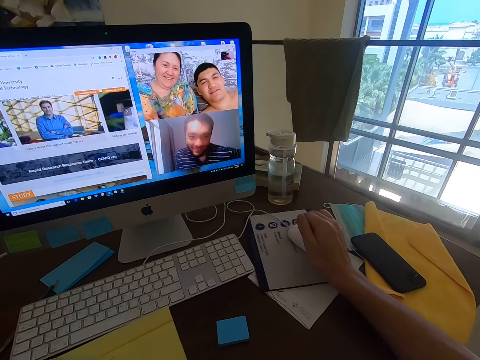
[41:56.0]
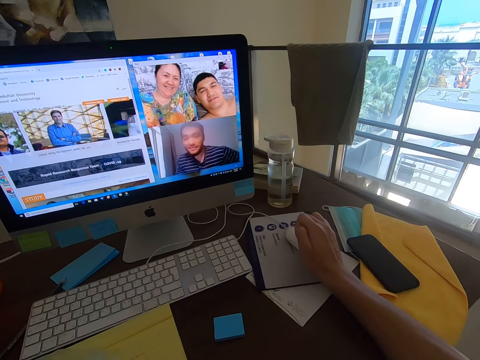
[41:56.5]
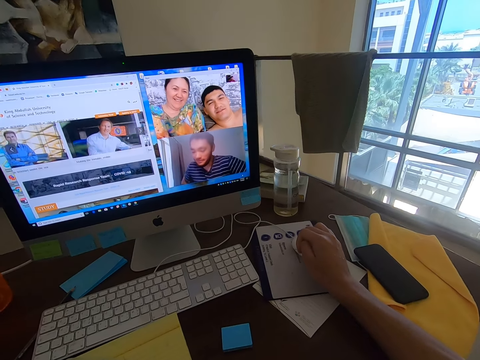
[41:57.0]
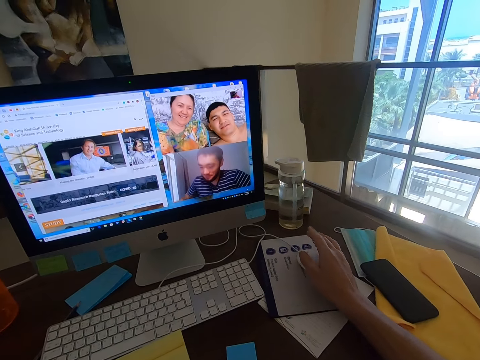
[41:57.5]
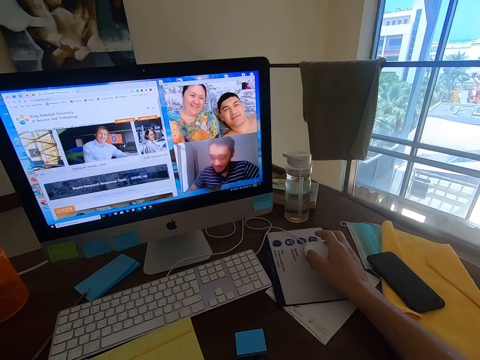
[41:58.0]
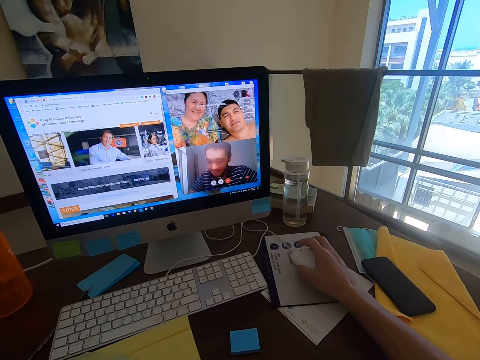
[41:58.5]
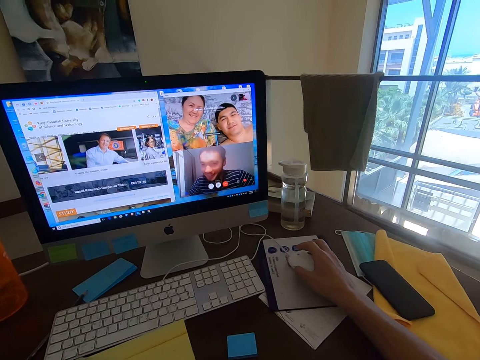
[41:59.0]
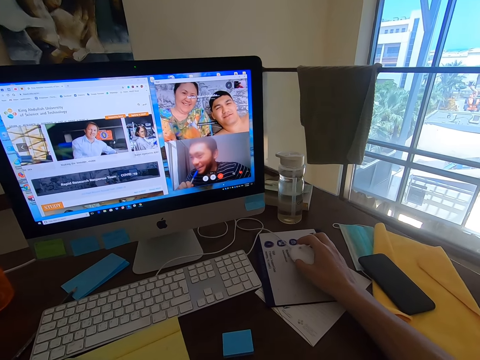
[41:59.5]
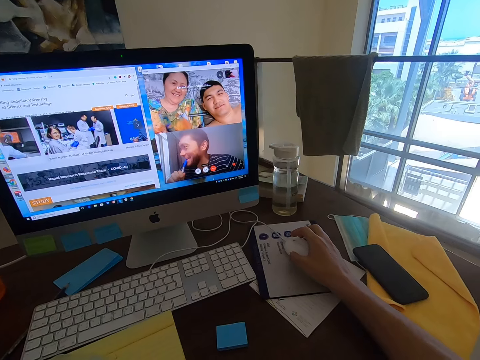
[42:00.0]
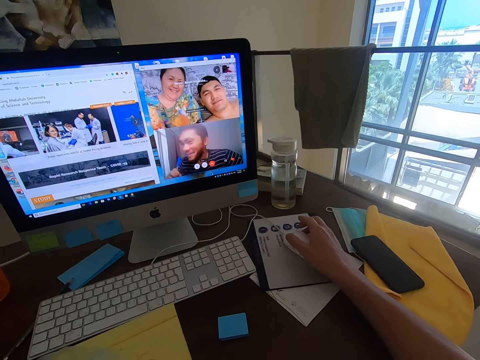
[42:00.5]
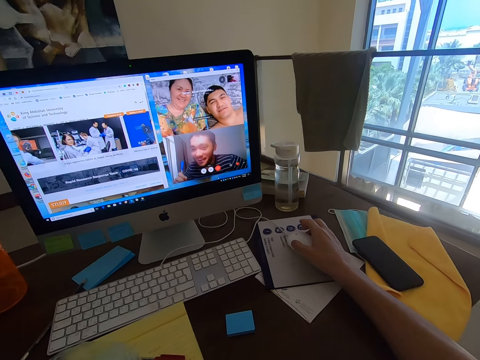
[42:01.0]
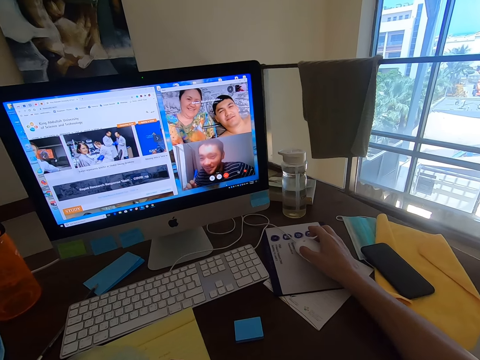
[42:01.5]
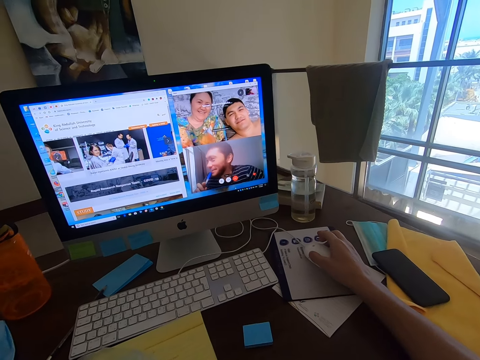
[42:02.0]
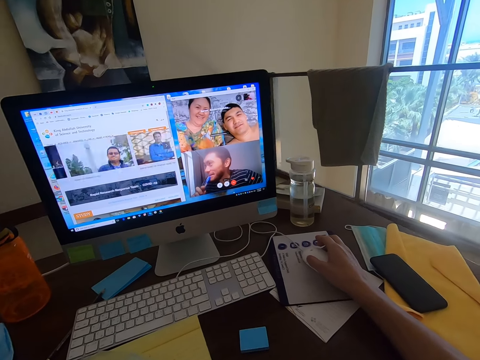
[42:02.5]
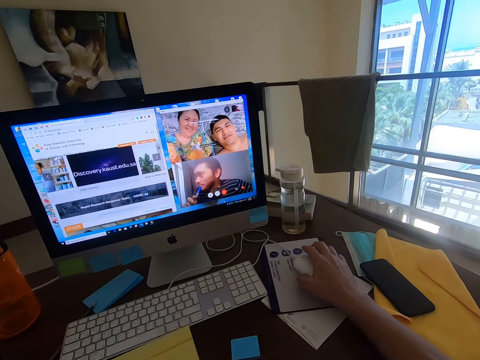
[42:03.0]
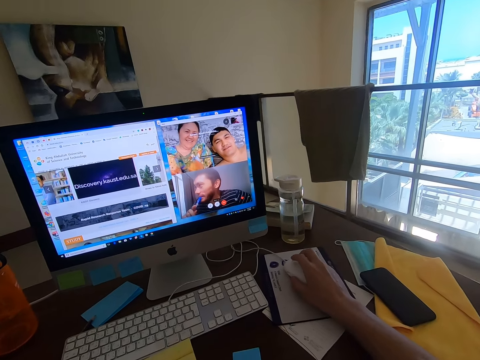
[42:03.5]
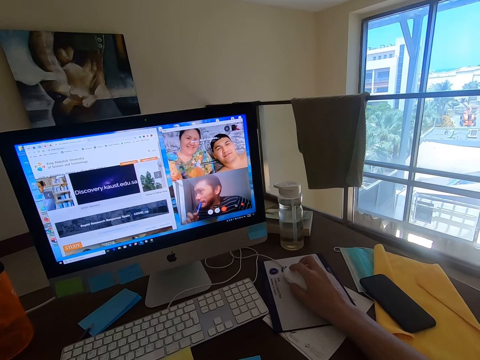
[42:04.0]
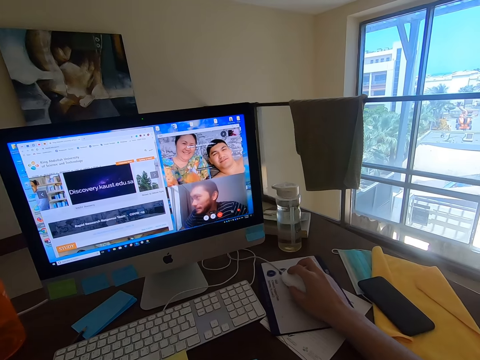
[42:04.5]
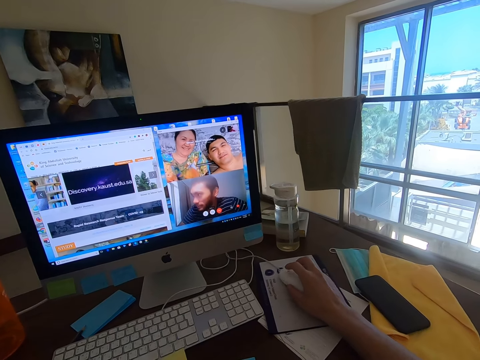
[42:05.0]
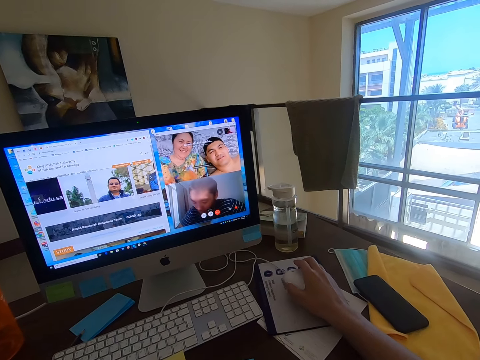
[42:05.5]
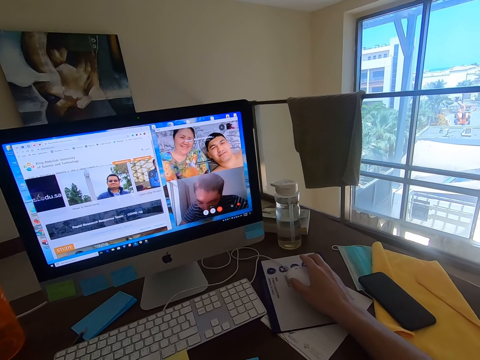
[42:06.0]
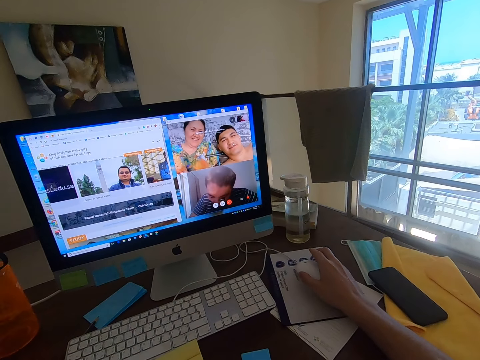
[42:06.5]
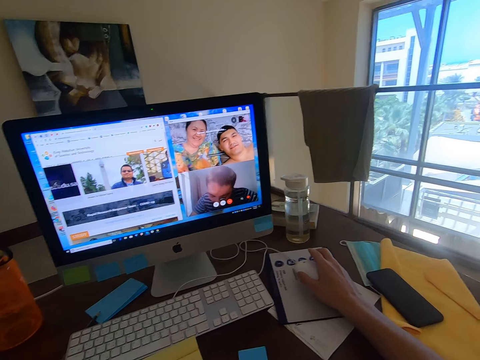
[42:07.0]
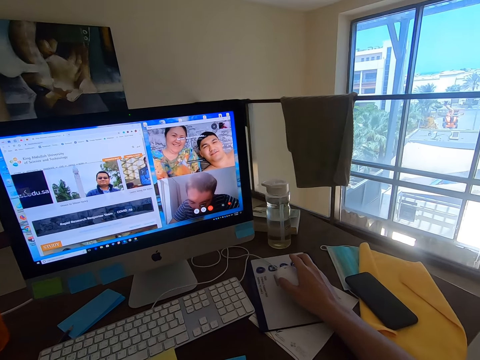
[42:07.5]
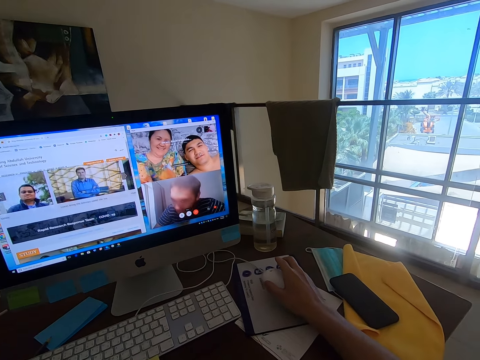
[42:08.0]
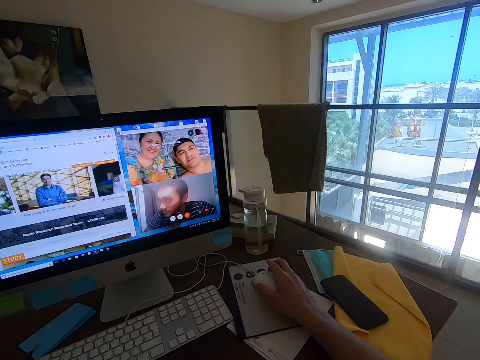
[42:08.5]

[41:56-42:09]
A woman converses with the camera wearer. The camera wearer holds the mouse. They converse with a man, another man, and the woman. The woman converses with the camera wearer.

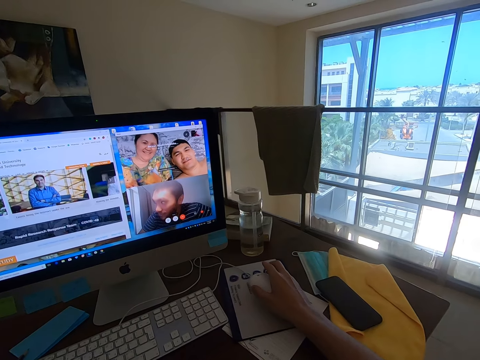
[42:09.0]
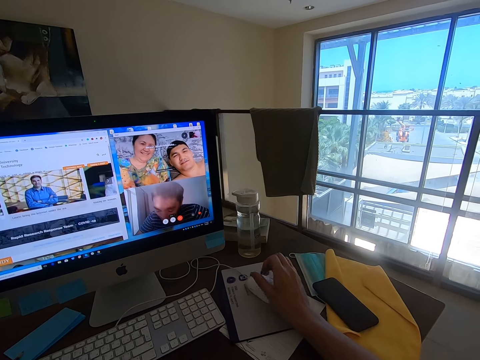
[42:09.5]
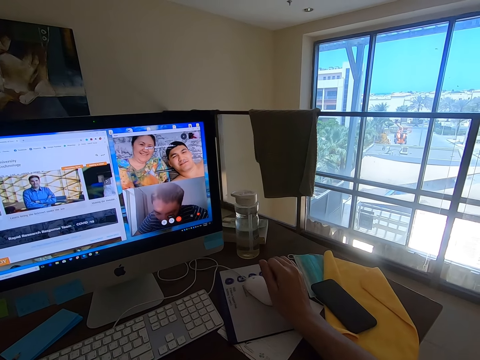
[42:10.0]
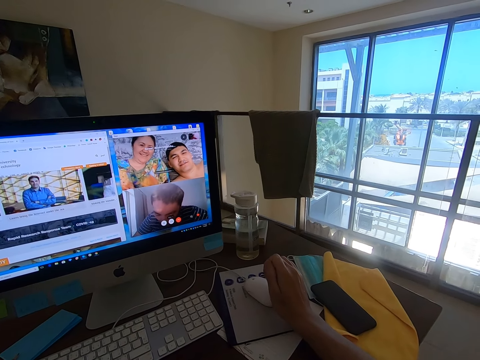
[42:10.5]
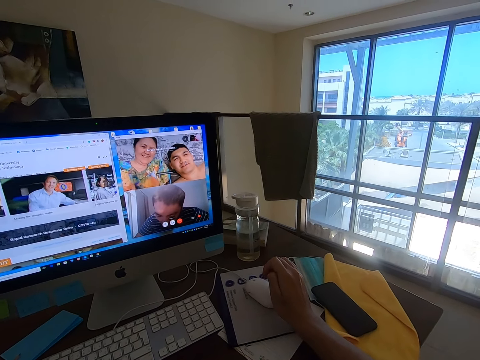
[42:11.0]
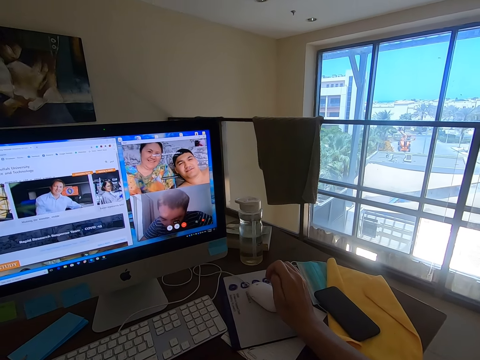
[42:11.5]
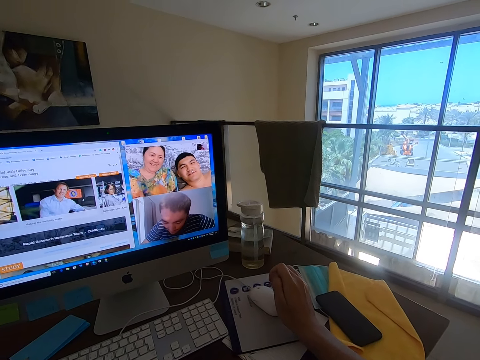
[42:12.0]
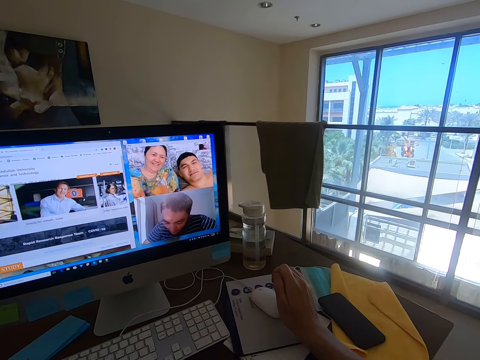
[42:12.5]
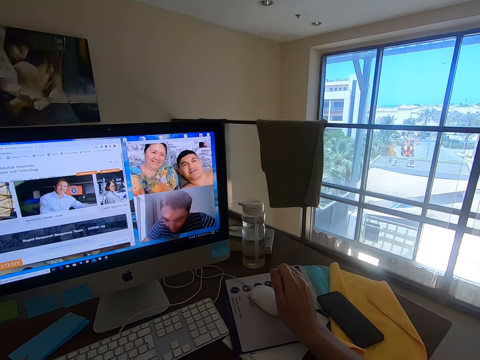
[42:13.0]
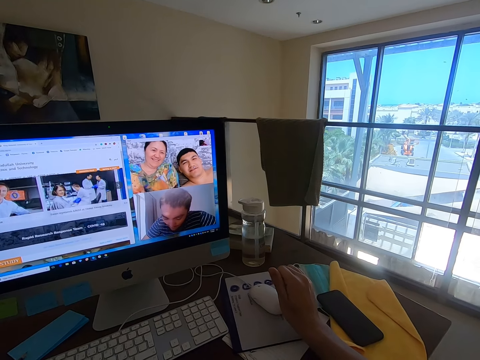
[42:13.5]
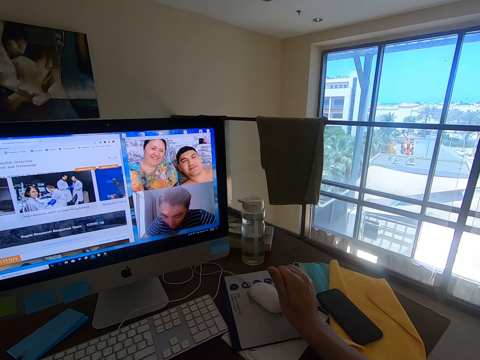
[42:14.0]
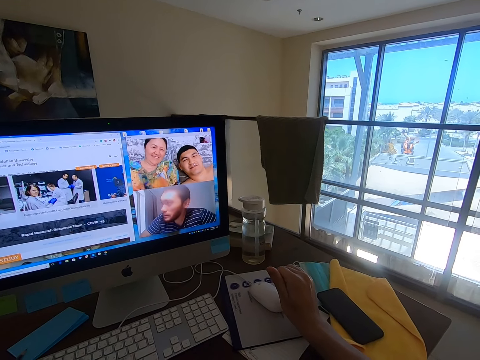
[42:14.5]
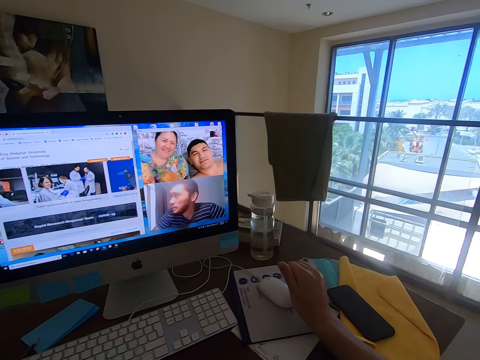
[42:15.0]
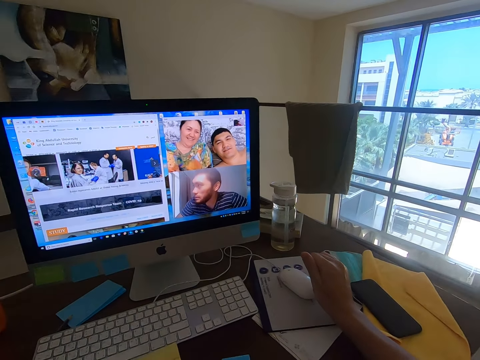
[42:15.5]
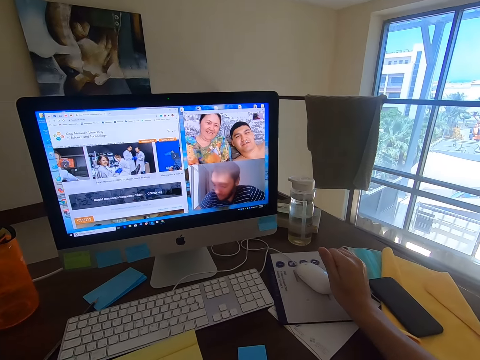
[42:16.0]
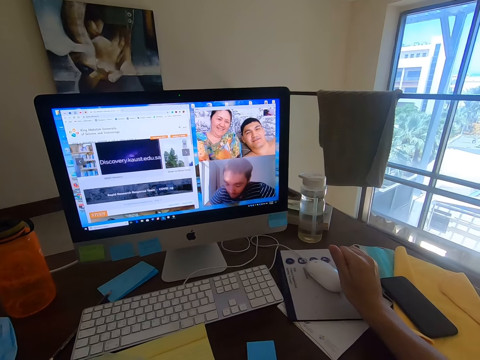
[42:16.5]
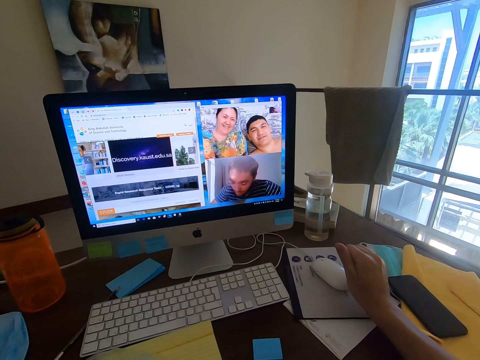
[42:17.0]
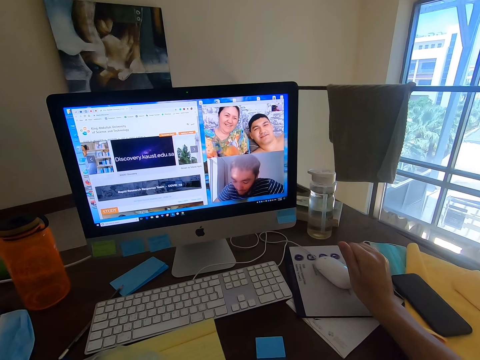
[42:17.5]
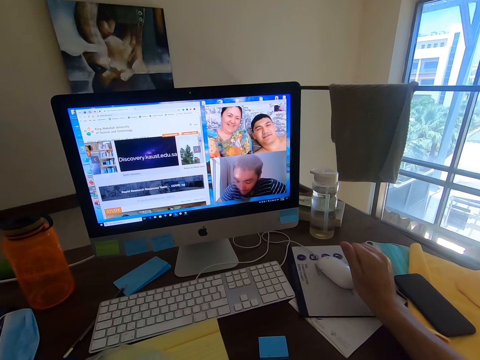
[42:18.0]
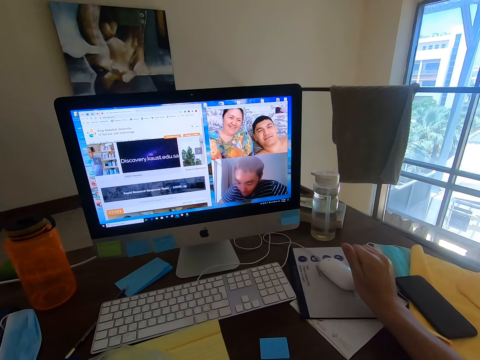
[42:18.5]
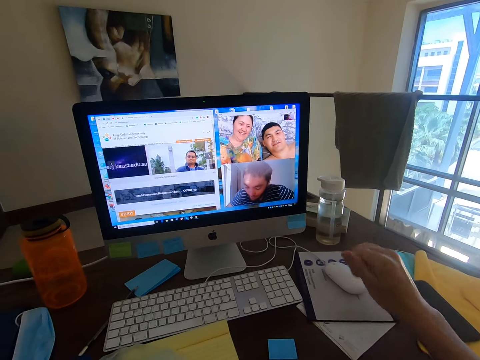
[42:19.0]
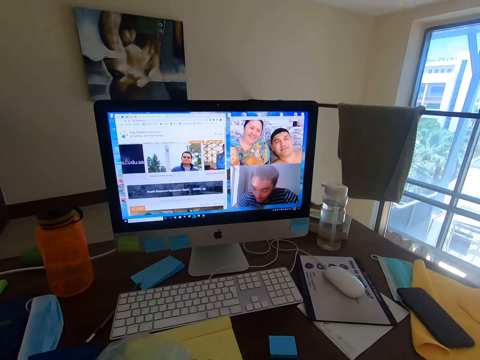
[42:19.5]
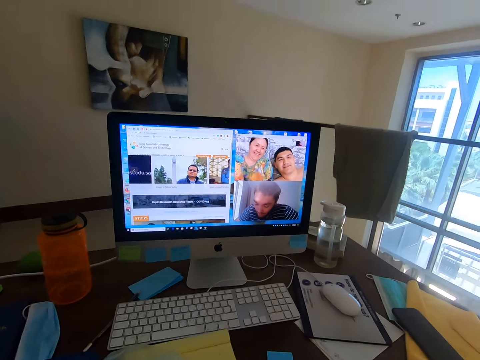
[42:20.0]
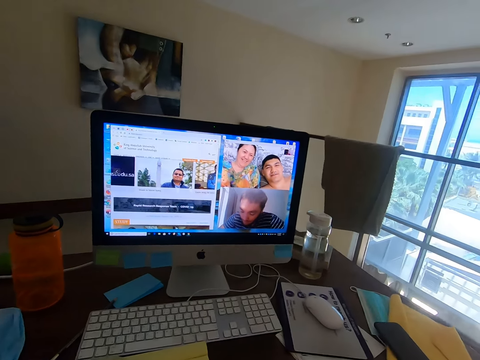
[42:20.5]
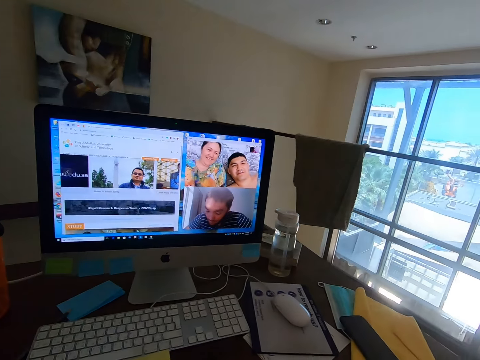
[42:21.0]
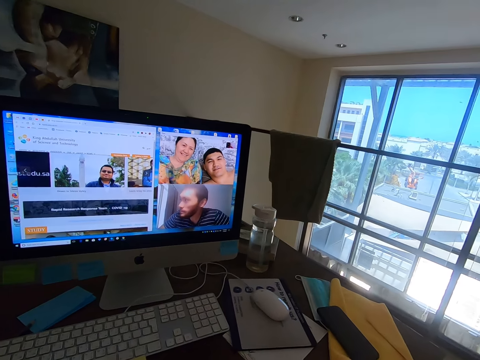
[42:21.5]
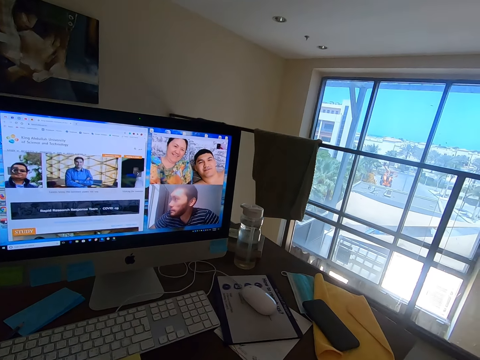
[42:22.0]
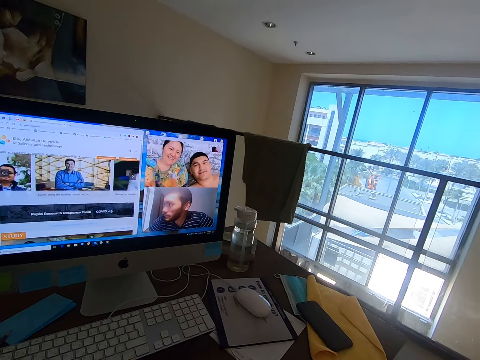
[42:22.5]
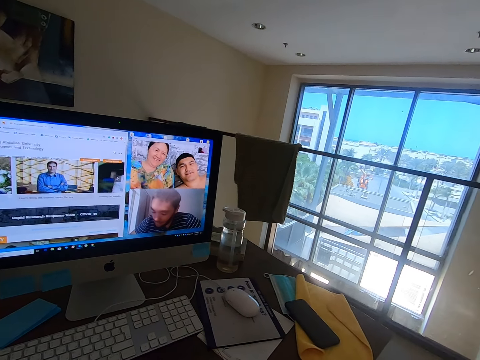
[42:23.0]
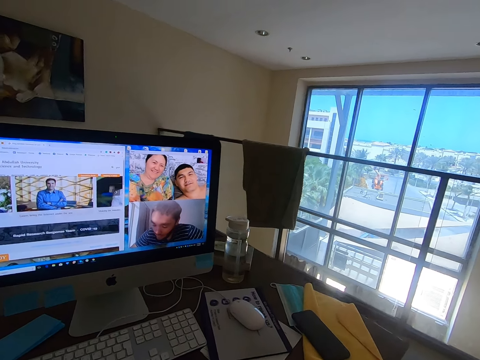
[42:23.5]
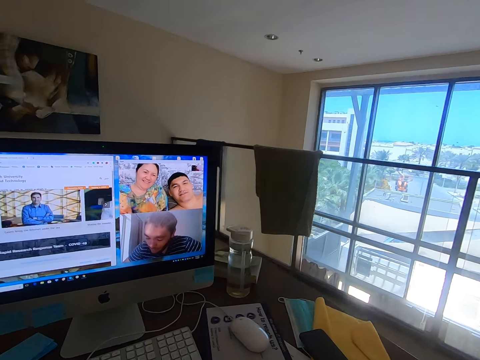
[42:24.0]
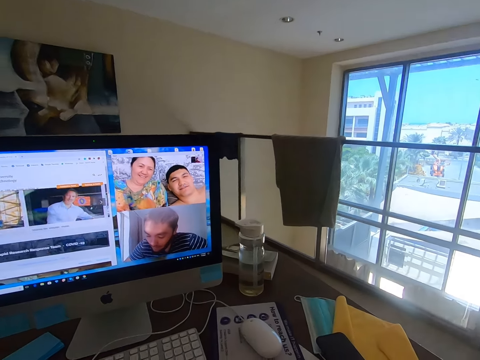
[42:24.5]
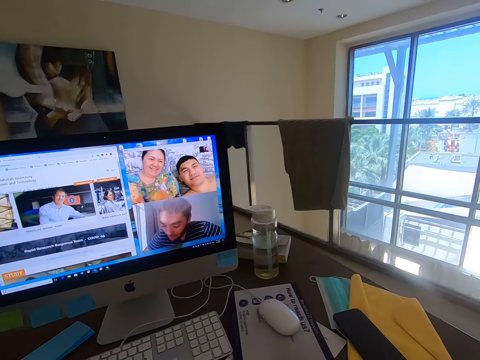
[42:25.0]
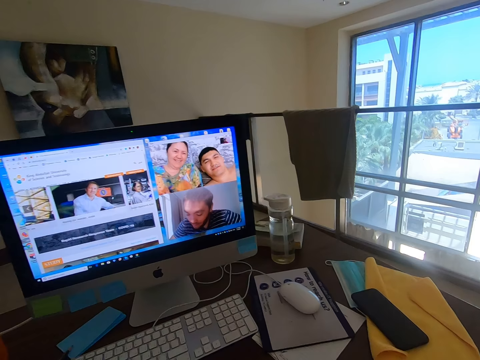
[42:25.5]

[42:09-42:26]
The camera wearer converses with a man, another man, and a woman. The woman converses with the camera wearer. The camera wearer converses with the first man, the other man, and the woman.
